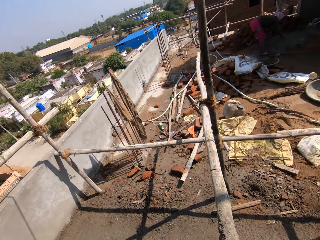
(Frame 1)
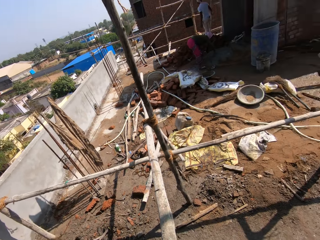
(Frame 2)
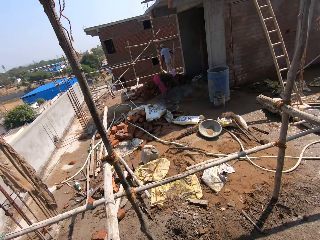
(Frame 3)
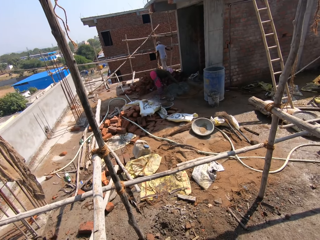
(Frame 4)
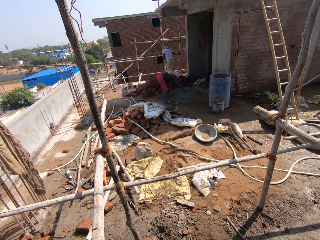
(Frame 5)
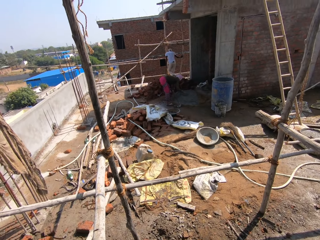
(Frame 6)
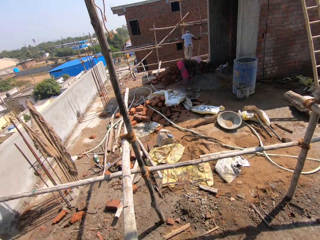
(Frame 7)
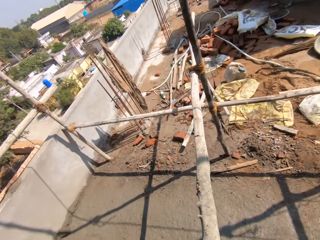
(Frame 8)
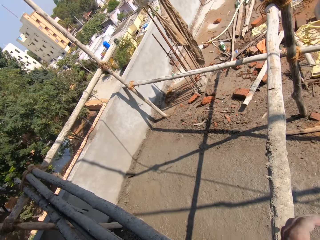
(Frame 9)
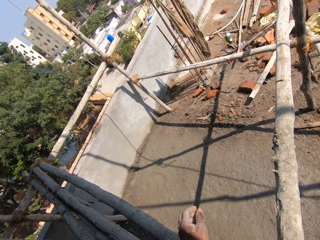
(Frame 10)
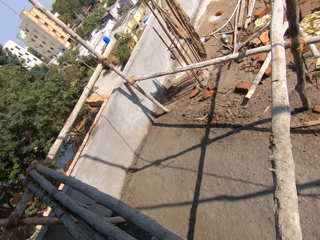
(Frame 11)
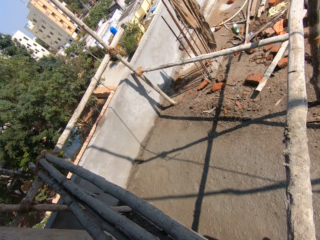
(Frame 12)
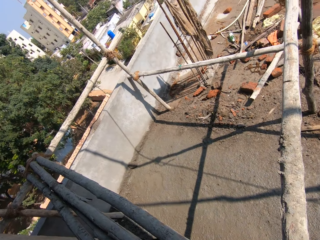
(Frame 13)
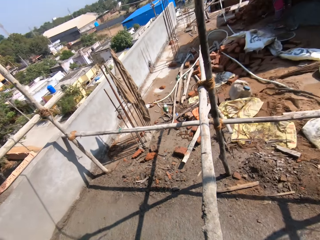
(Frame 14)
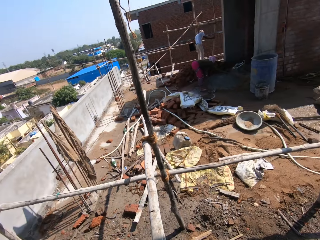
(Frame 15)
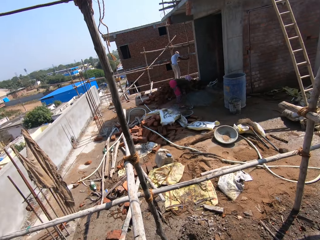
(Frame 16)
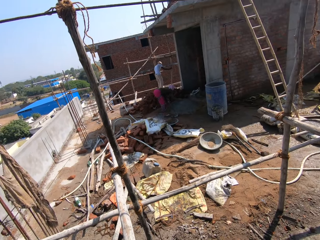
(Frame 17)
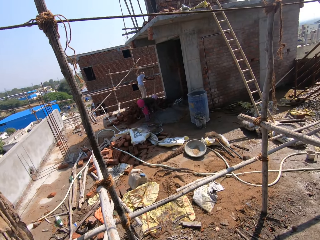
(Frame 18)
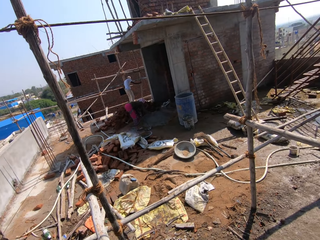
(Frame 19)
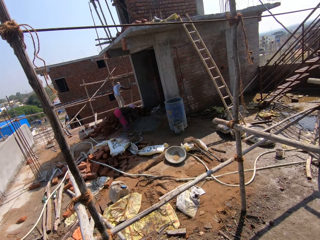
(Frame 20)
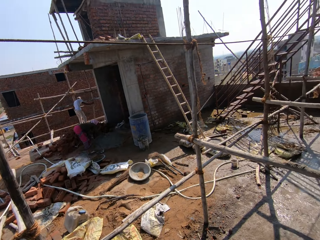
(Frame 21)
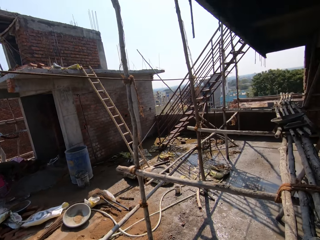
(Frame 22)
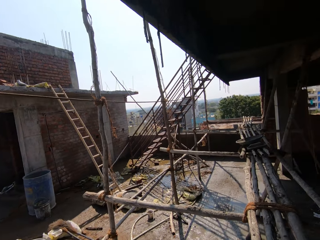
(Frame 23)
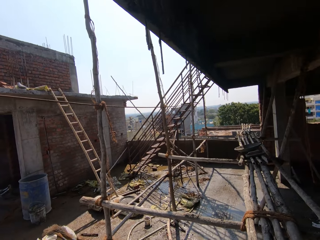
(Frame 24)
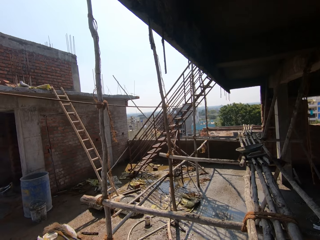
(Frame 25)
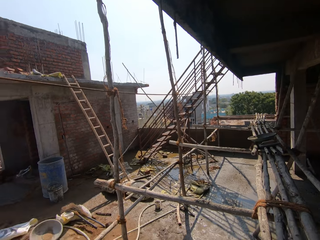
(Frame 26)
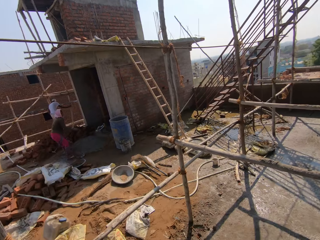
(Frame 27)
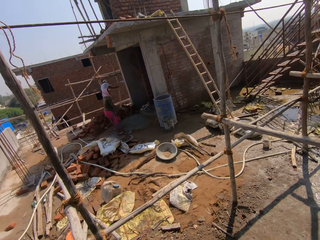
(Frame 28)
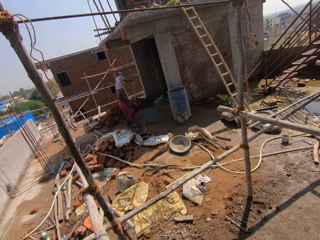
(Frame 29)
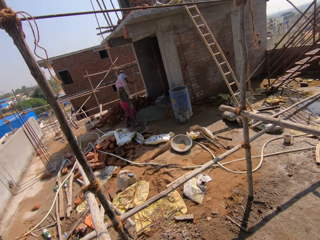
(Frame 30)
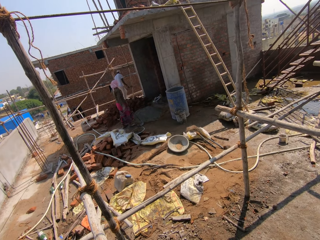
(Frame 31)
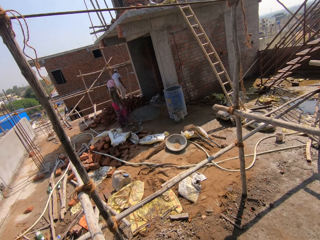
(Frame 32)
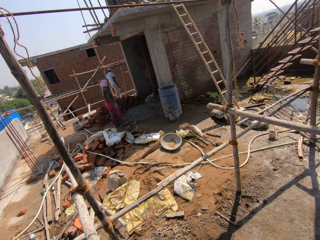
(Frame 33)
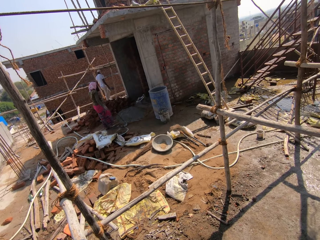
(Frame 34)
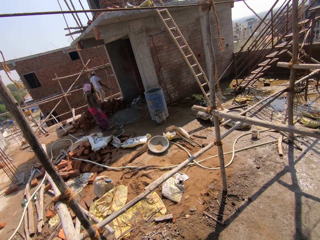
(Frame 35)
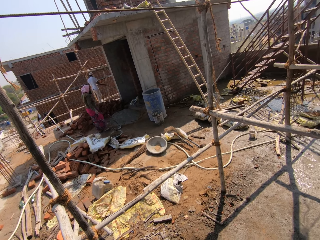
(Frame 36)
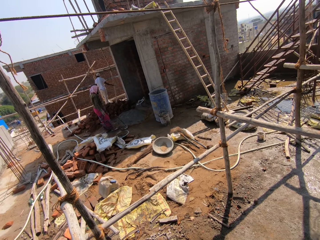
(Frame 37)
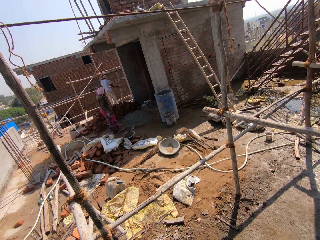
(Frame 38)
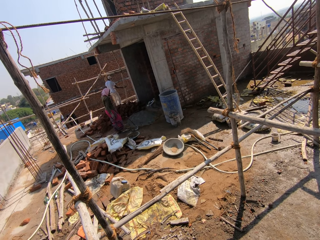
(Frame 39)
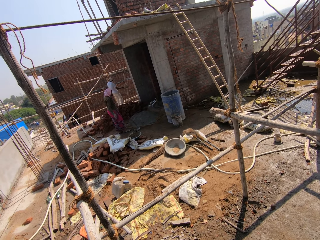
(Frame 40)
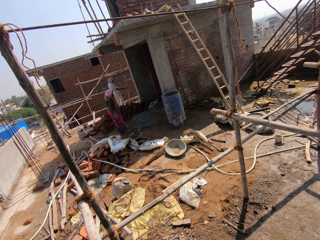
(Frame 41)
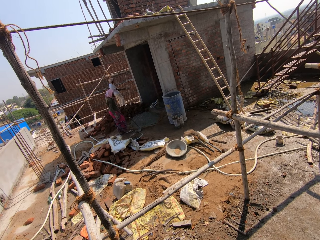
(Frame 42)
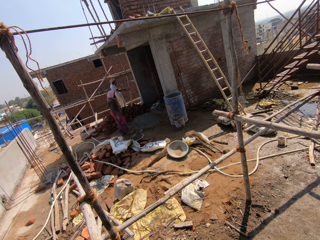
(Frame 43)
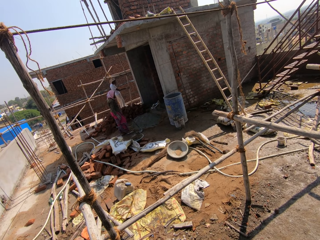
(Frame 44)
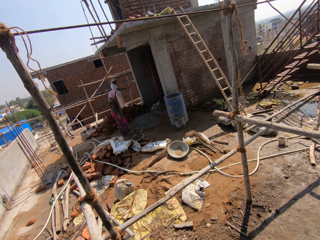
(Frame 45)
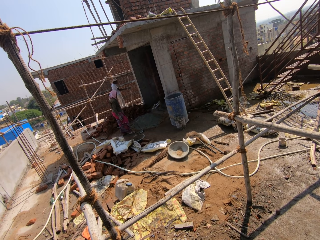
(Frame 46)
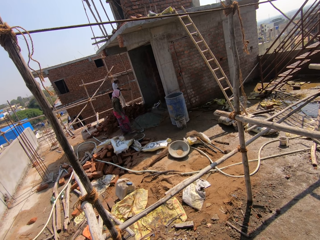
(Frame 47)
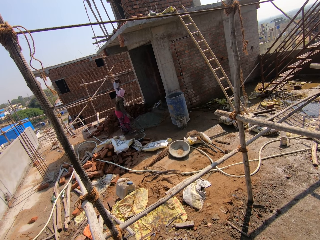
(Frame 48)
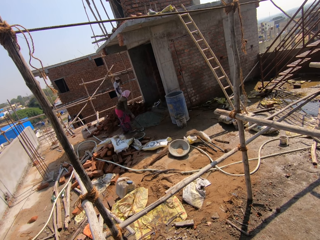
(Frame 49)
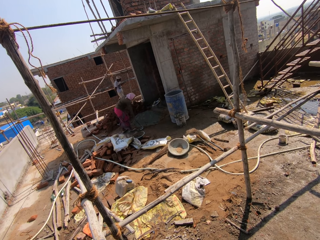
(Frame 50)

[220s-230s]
The camera wearer spits. A person moves the hand from the wall. The camera wearer moves the hand to the wood. They look around. Another person spreads the cement with the hand and moves from the heap of cement. The first person moves the hand with the trowel.

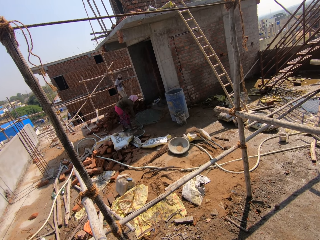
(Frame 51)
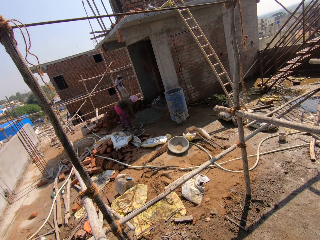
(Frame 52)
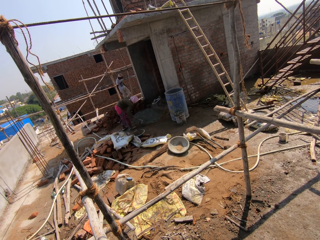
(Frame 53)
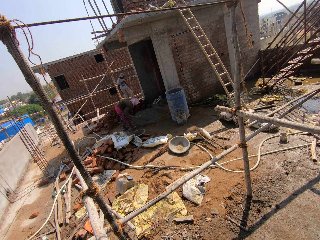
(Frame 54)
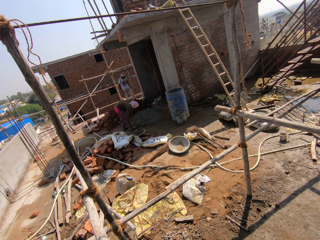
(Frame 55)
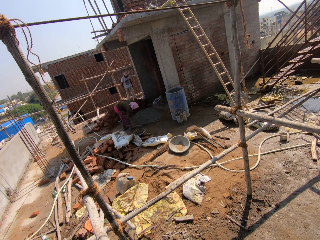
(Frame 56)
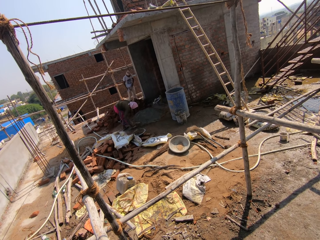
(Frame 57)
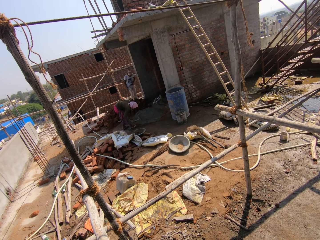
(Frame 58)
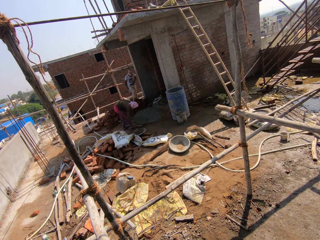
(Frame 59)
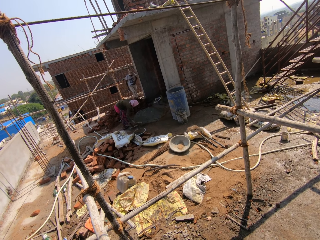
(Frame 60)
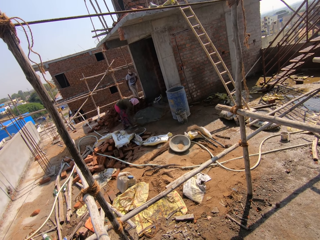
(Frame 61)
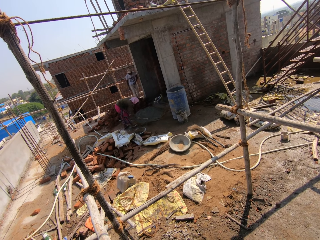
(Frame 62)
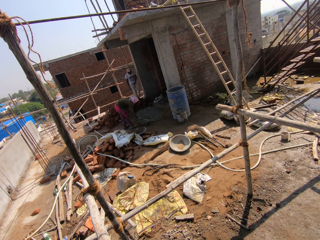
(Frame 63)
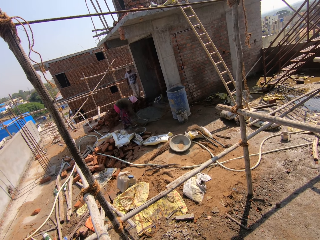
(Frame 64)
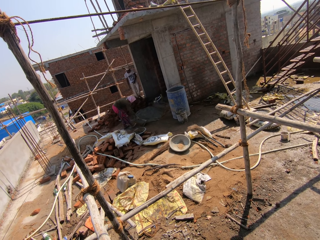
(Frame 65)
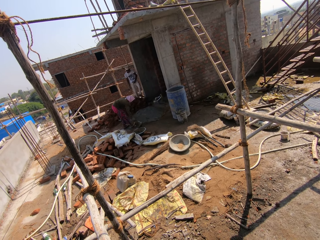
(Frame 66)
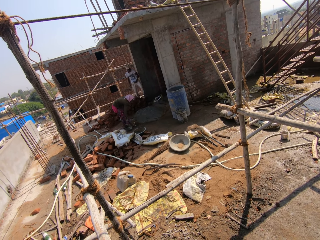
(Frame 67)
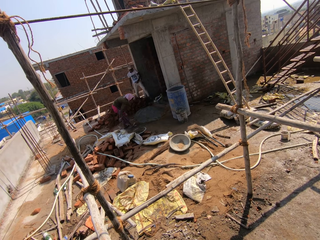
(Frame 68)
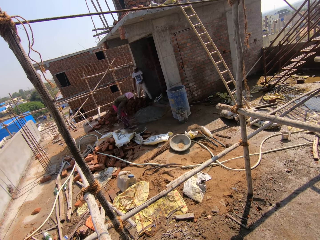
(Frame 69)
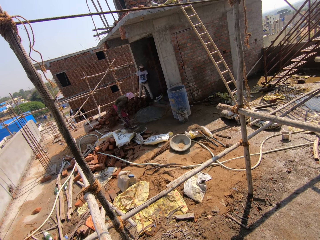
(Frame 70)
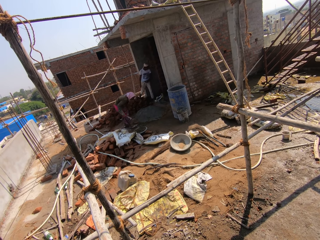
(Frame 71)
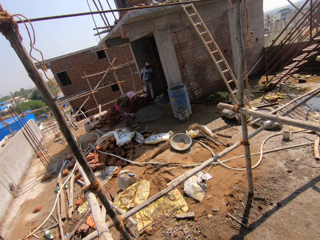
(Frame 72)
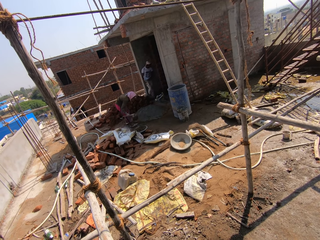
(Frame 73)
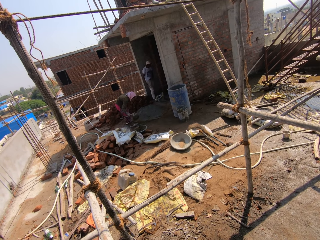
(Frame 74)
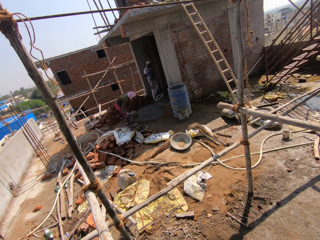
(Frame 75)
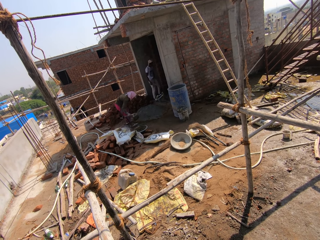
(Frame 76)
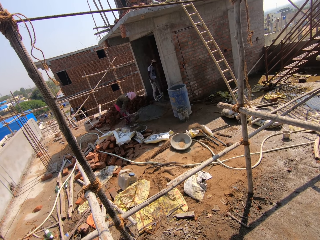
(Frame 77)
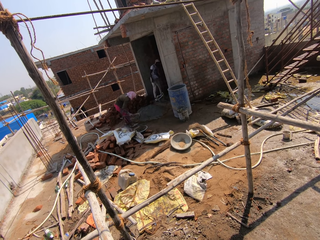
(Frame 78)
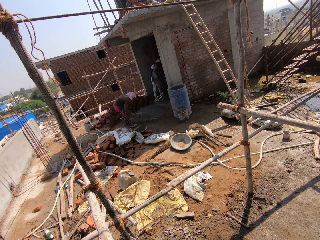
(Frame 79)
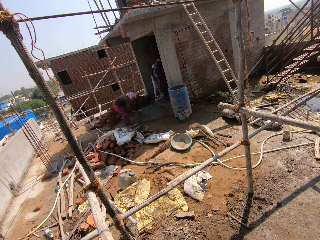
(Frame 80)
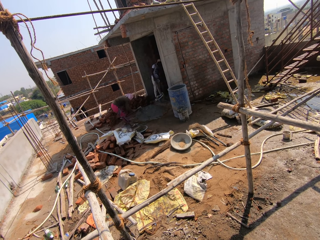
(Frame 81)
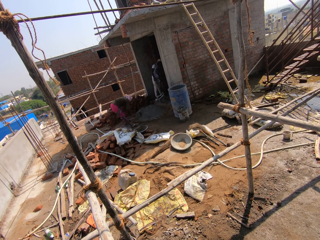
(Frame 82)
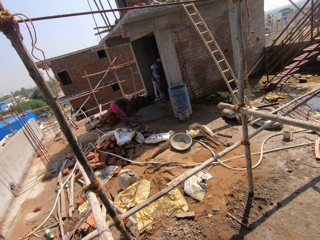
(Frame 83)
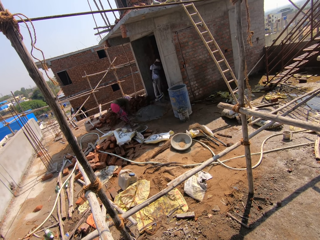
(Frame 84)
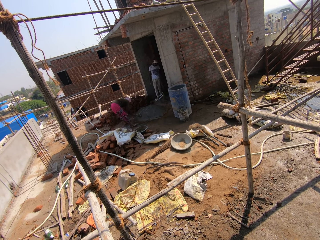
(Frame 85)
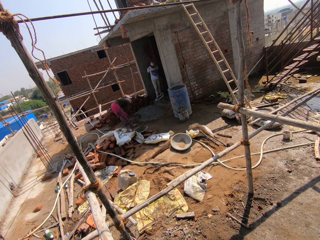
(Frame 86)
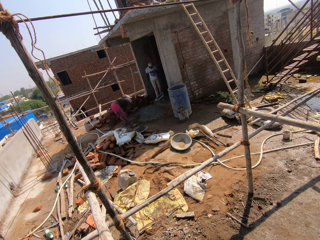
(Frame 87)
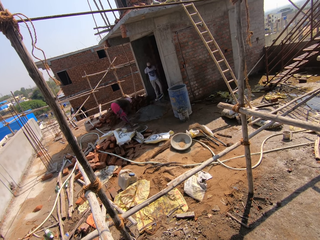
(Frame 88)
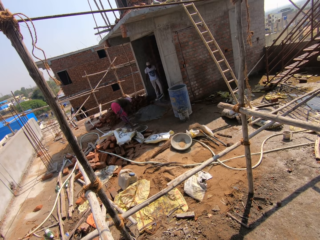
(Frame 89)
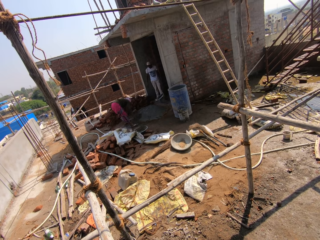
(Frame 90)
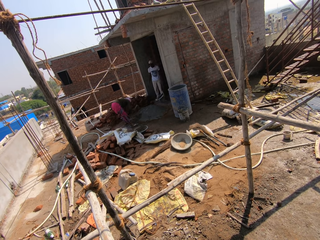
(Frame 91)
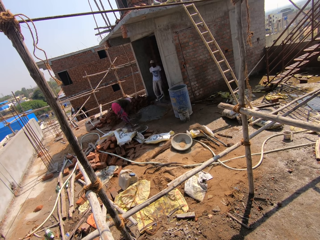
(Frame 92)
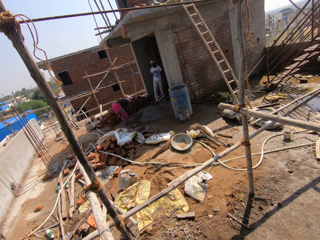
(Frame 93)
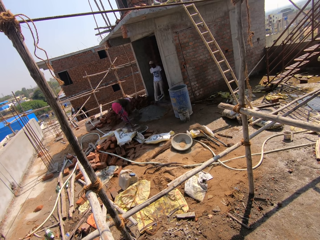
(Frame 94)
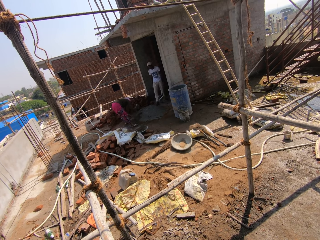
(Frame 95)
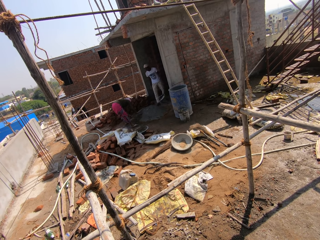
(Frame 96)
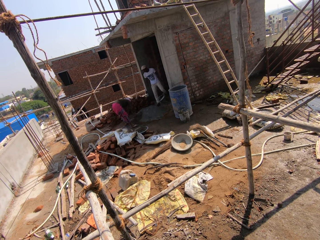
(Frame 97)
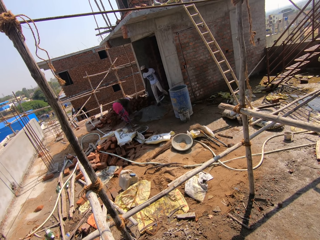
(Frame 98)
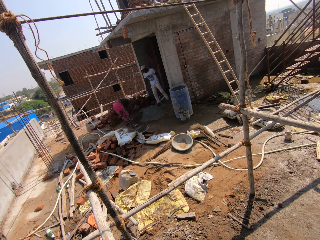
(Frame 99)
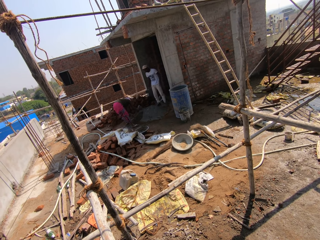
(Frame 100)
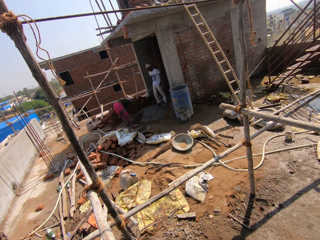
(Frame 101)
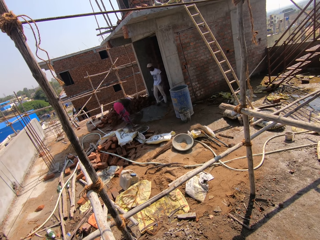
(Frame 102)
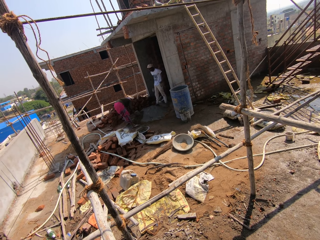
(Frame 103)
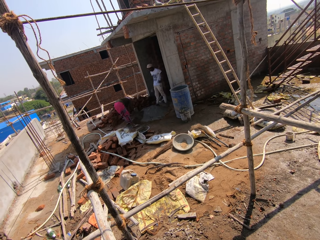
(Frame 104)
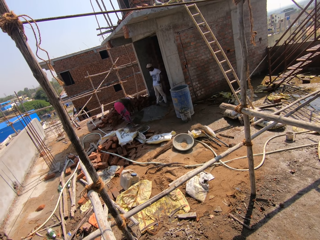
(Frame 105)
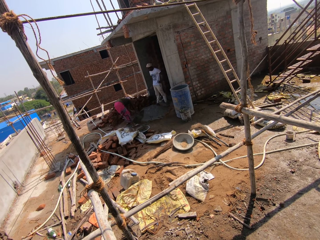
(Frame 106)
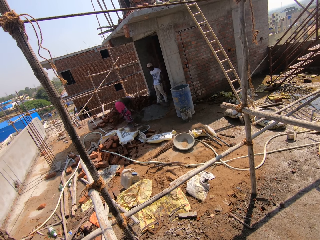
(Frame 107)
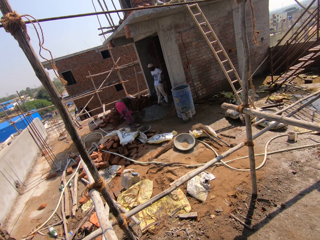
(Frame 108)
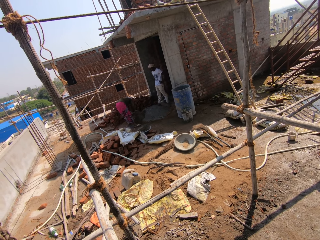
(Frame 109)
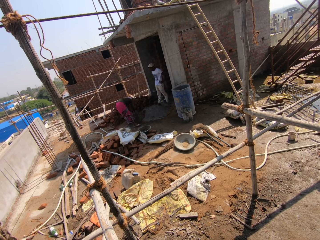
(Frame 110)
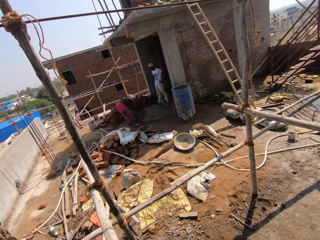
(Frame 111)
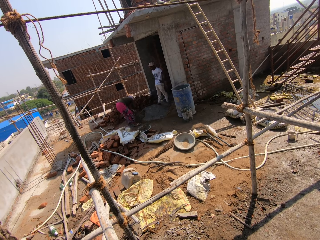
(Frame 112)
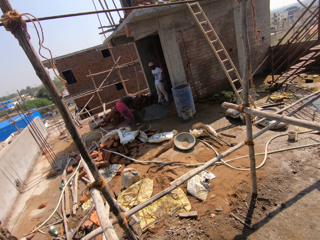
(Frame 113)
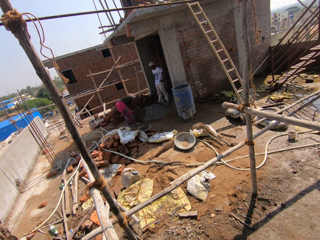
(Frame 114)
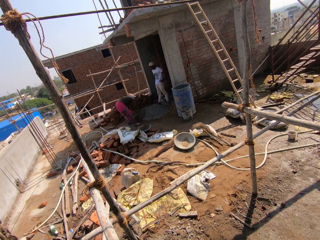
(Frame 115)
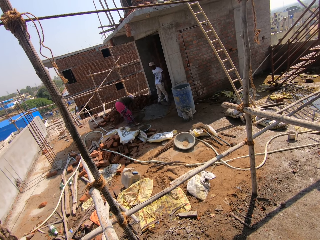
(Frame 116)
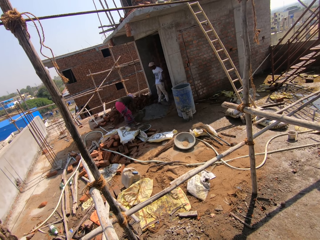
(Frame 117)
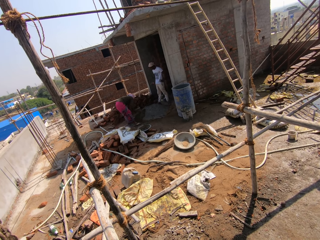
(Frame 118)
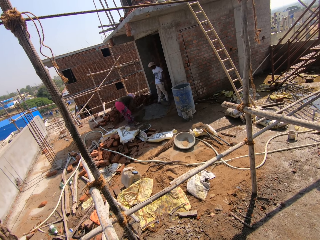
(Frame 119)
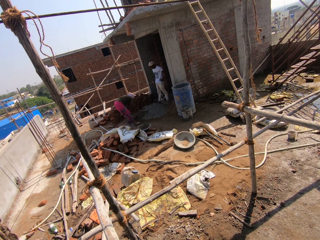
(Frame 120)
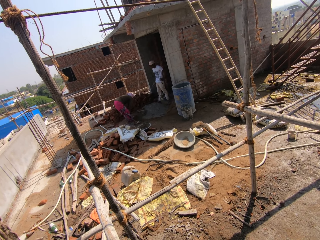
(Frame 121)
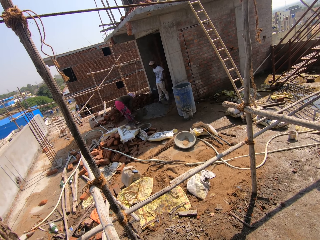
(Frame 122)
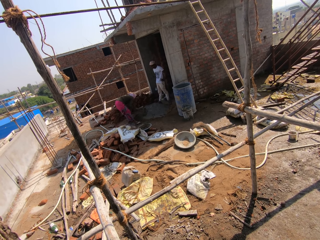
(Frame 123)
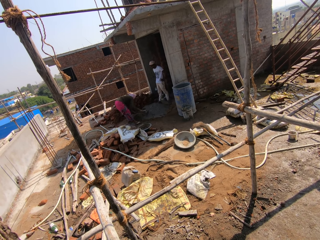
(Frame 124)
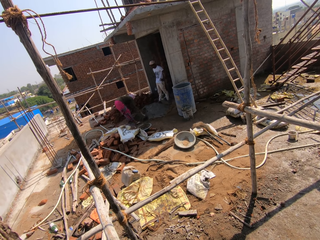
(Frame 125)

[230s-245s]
A person takes the hoe and moves the cement with the hoe. Another person moves the trouser. The first person takes the cement with the hoe and puts the cement in the tray. The other person collects the heap of cement with the hoe and moves the hand to the waist.
